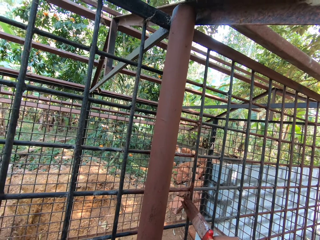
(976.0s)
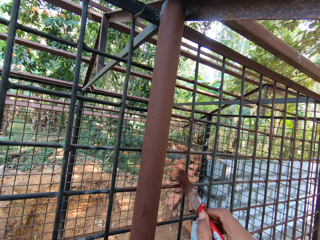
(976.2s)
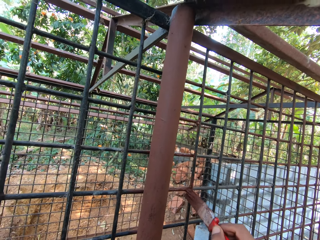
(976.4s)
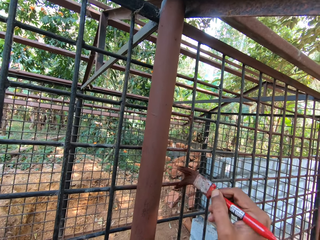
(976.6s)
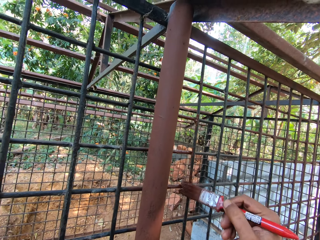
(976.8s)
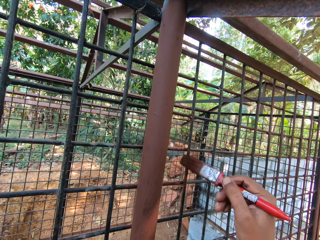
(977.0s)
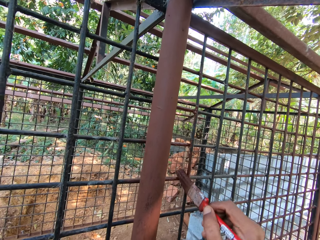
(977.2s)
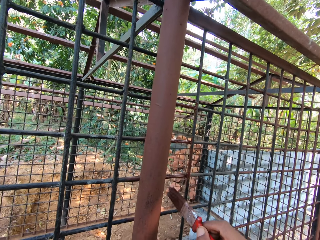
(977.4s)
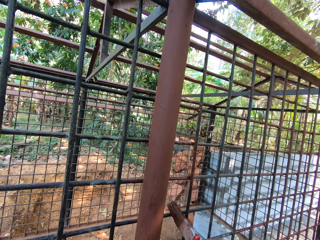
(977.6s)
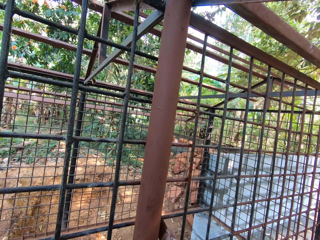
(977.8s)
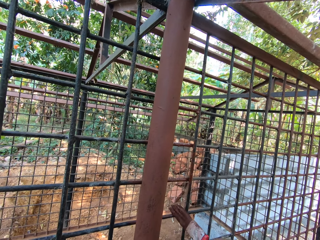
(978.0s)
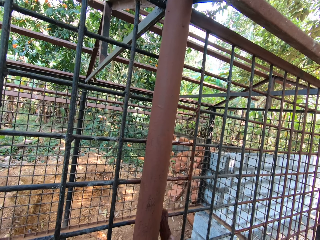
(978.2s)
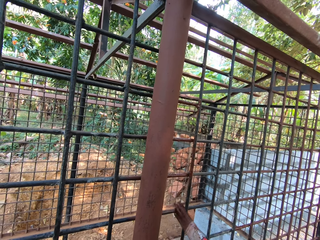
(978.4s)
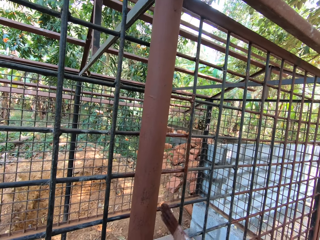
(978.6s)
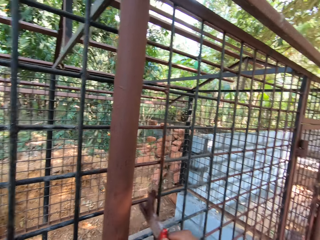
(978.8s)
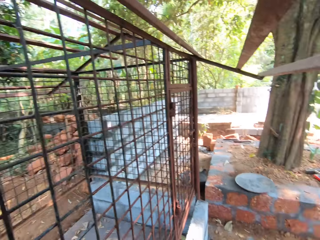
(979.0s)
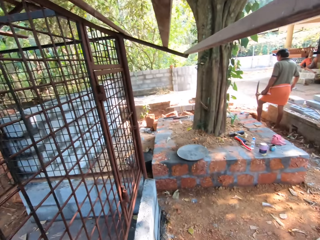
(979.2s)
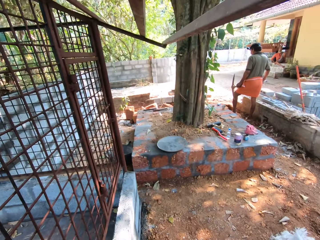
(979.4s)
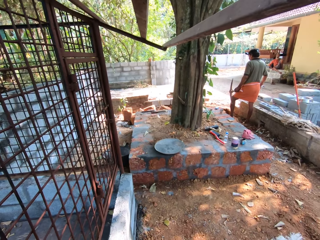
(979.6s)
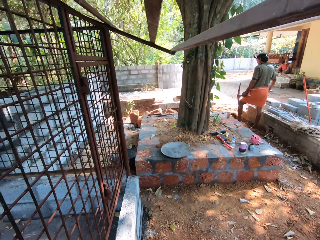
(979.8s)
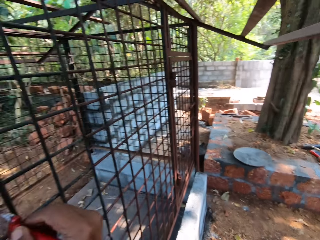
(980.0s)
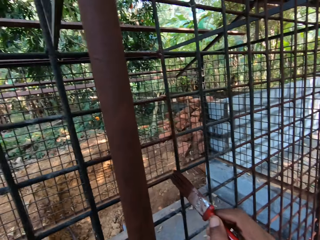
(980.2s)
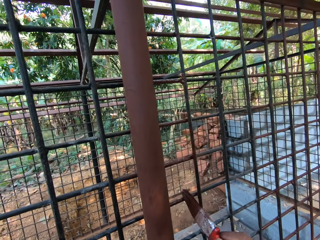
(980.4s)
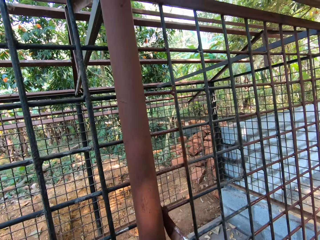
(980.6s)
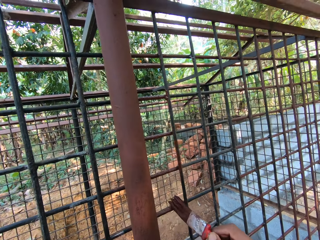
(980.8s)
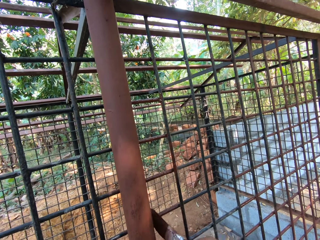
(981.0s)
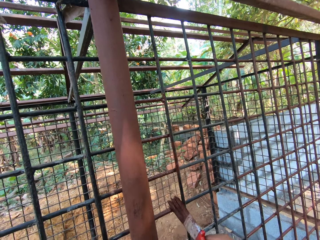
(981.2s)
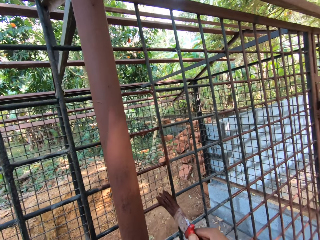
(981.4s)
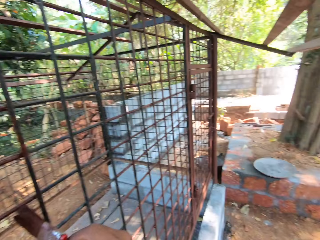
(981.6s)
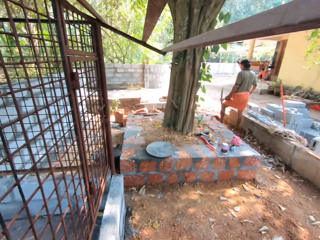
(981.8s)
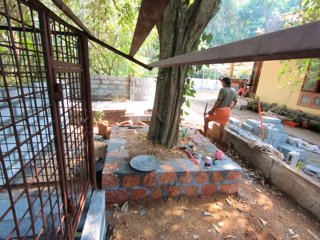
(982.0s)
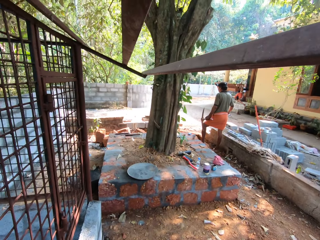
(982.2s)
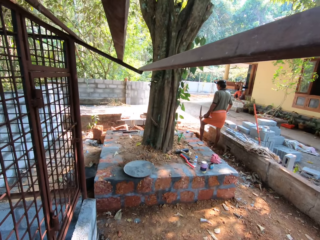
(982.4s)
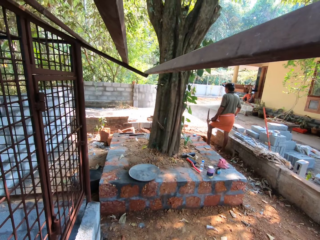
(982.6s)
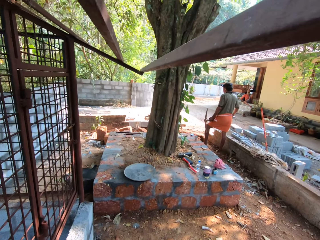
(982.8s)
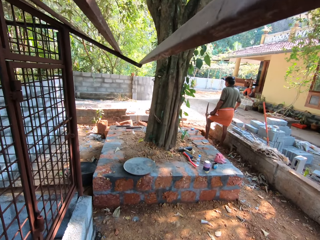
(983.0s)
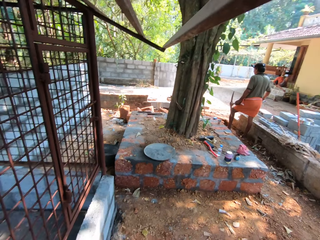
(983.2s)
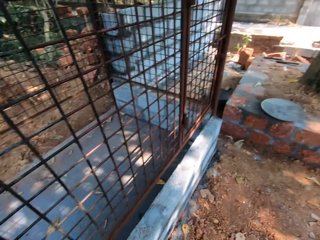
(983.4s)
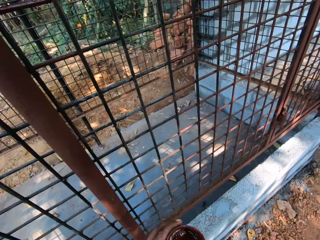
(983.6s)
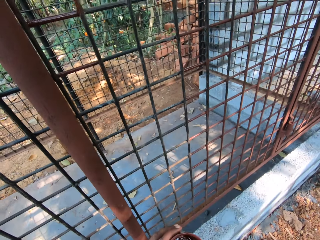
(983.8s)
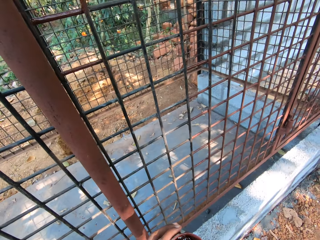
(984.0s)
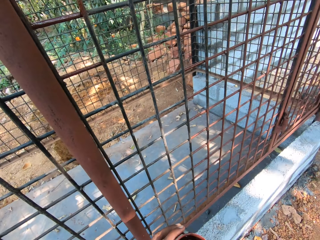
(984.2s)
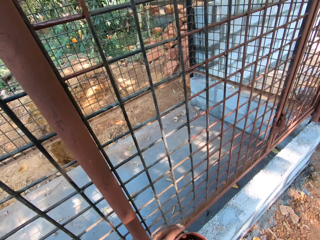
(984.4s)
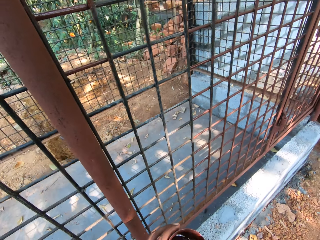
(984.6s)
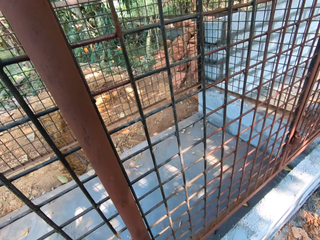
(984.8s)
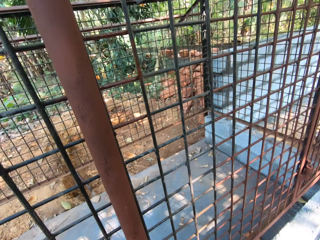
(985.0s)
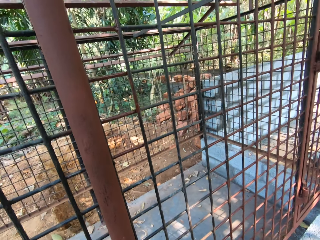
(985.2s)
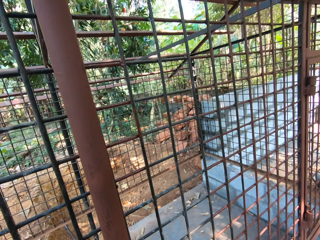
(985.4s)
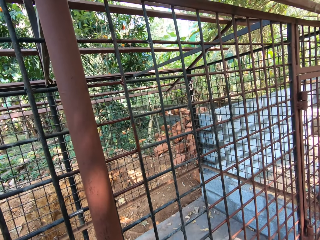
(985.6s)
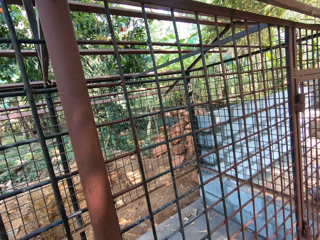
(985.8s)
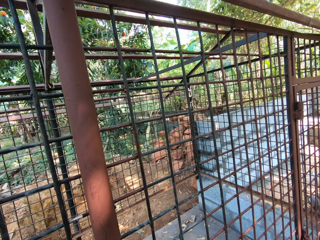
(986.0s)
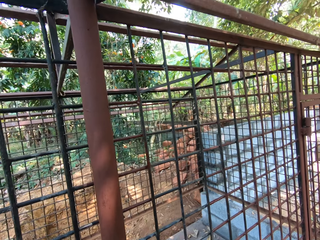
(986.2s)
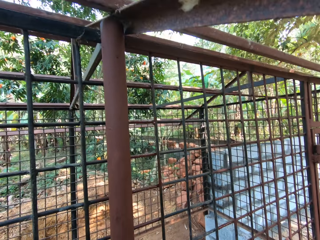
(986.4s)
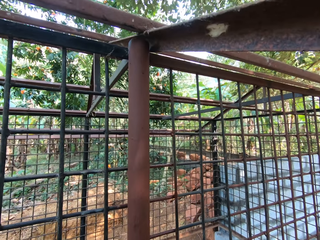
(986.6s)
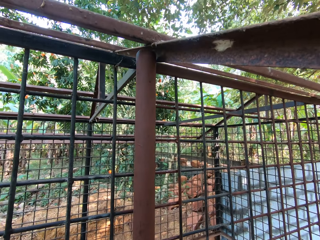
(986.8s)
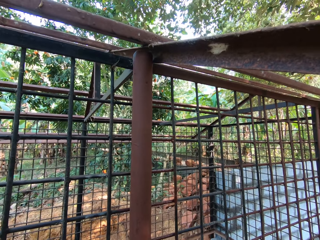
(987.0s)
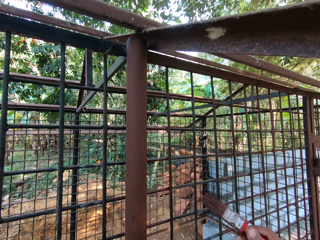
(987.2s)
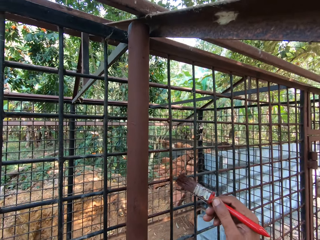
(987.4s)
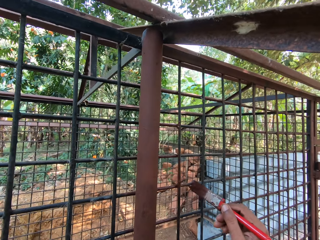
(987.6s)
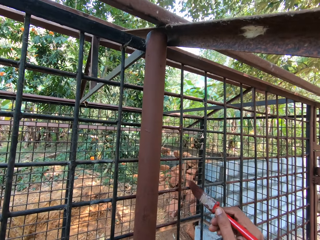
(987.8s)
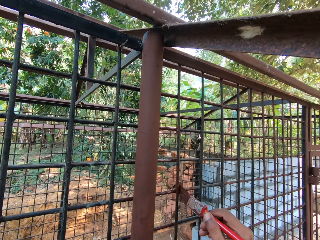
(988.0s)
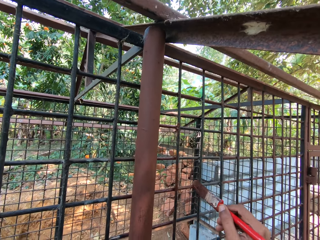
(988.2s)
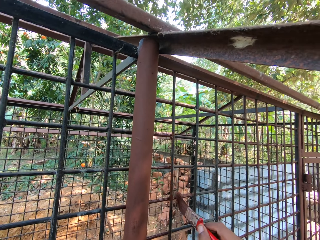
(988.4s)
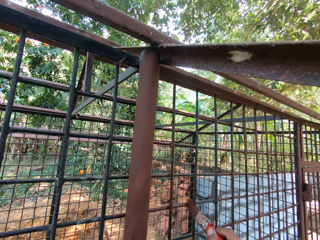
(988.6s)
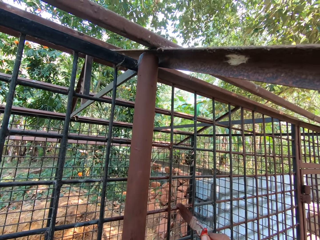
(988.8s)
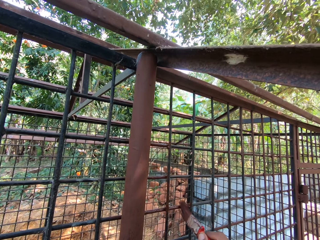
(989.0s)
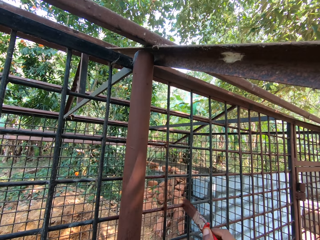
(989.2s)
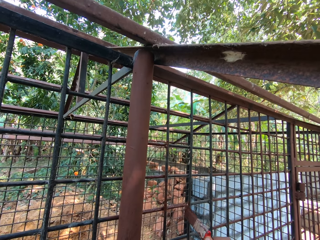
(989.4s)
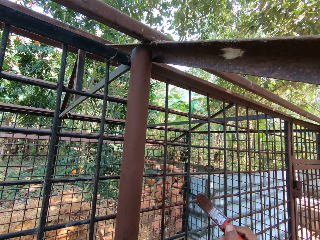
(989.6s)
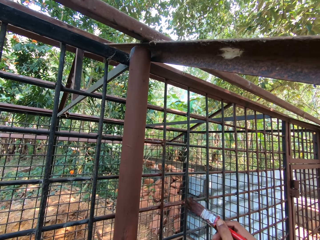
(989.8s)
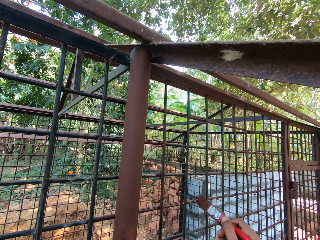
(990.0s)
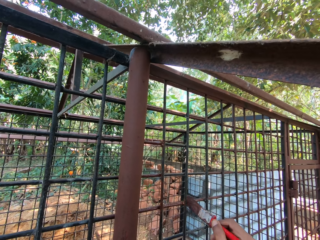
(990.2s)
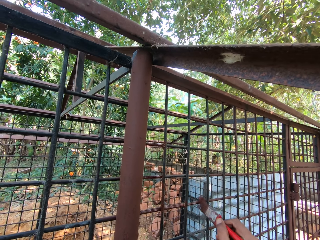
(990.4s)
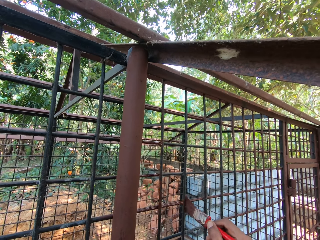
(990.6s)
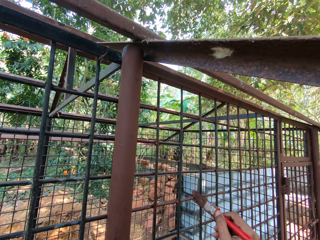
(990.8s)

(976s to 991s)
The man holds the pickaxe in his left hand. The camera wearer looks aside. He paints the mesh with a paintbrush. He interacts with another man and the first man. He looks aside. He takes paint from the paint can with the paintbrush in his right hand. He holds the paint can. He paints the cage with the paintbrush in his right hand.

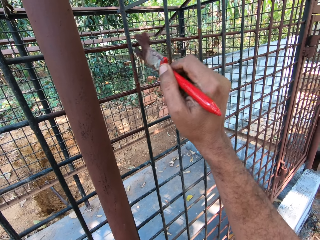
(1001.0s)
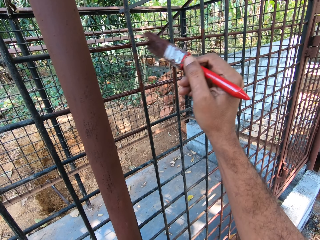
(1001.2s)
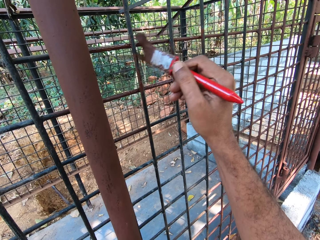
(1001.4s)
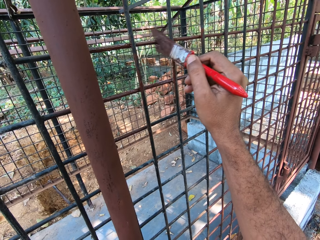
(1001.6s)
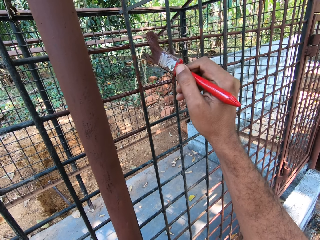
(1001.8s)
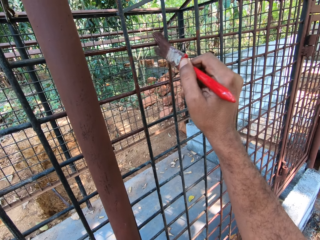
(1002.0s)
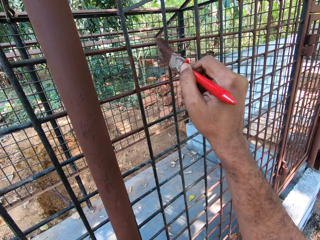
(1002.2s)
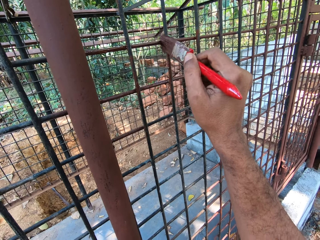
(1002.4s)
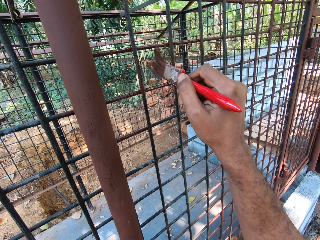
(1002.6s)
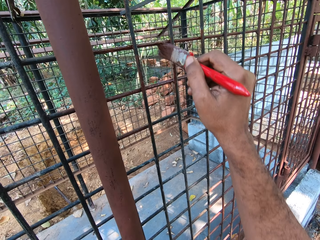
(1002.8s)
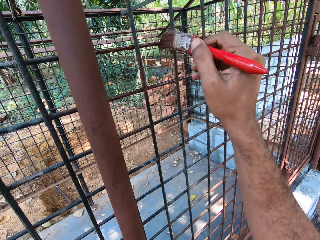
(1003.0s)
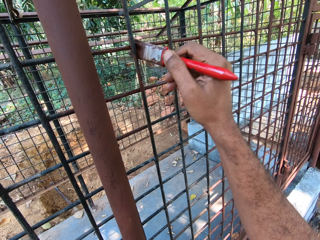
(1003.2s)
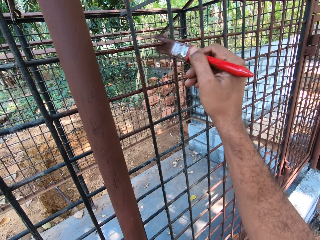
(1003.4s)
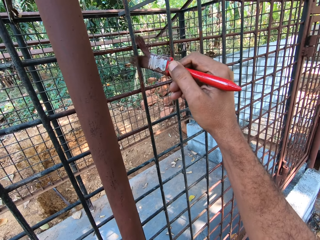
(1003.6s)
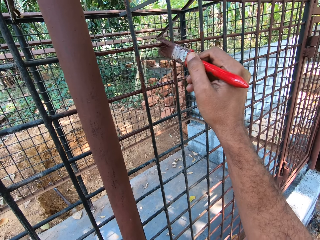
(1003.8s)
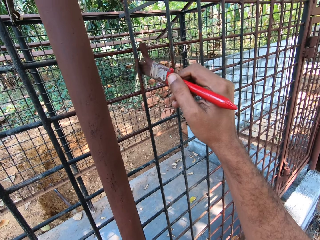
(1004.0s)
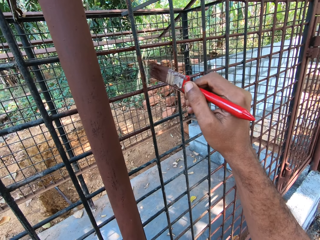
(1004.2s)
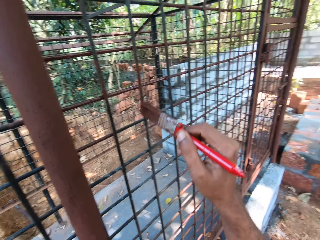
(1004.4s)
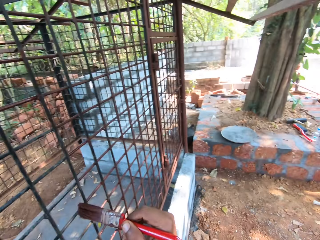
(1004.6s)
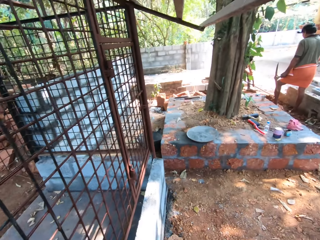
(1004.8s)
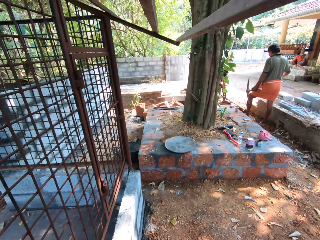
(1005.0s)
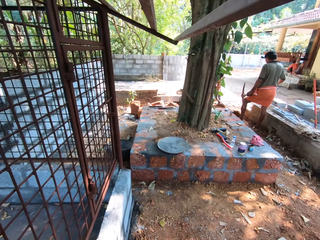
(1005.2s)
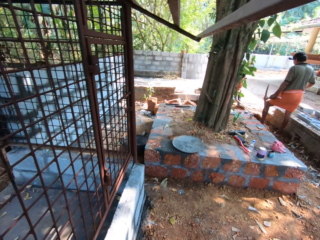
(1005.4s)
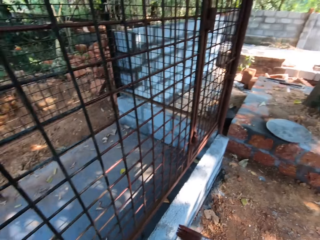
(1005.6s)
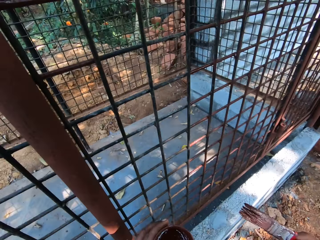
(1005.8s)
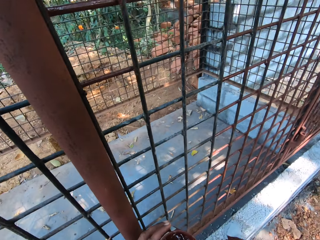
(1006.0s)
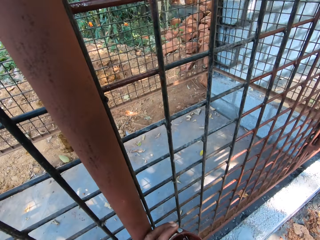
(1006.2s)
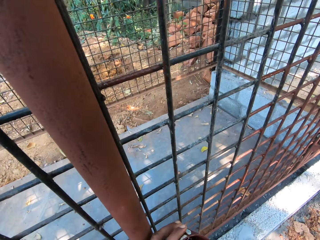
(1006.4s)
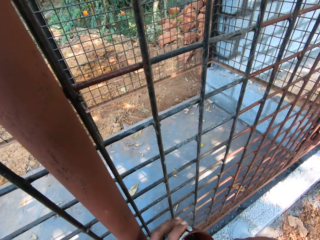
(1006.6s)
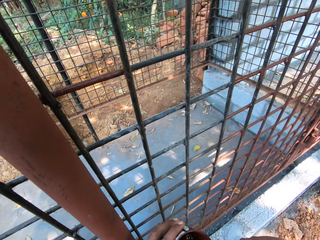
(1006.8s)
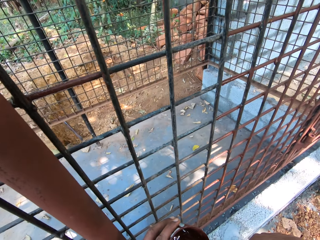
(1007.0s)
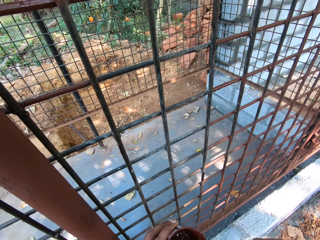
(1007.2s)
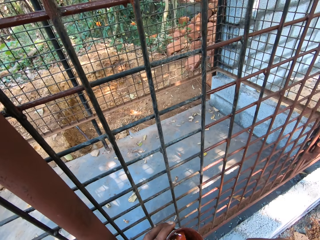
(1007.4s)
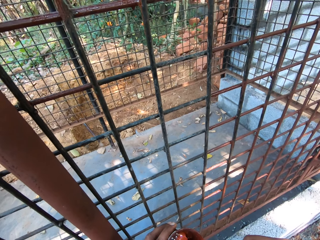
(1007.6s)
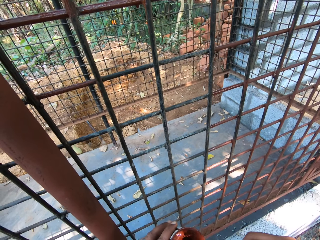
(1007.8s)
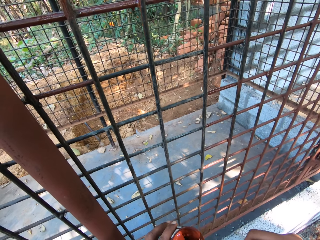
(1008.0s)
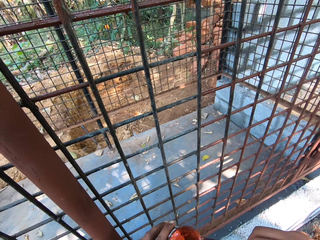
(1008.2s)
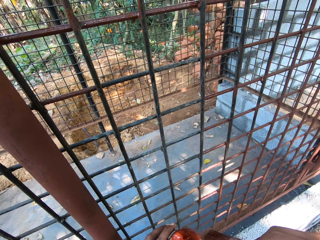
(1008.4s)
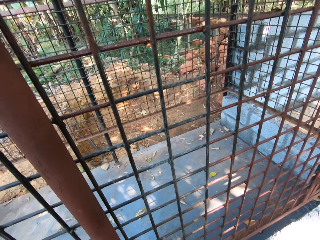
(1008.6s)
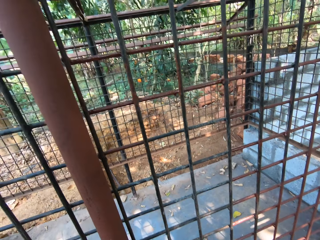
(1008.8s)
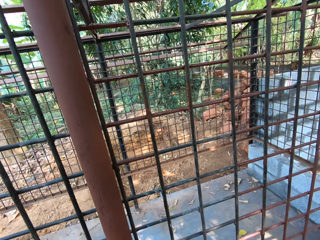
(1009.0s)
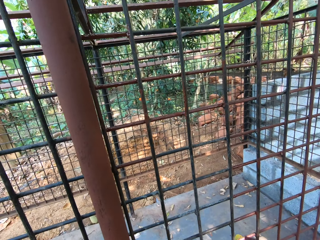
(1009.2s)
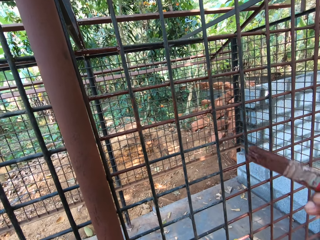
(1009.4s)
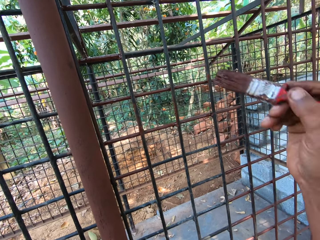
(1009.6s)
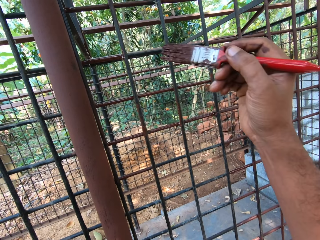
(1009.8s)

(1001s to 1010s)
The camera wearer looks aside. He takes paint from the paint can with the paintbrush in his right hand.
